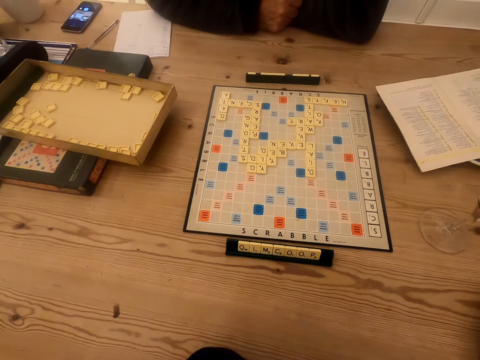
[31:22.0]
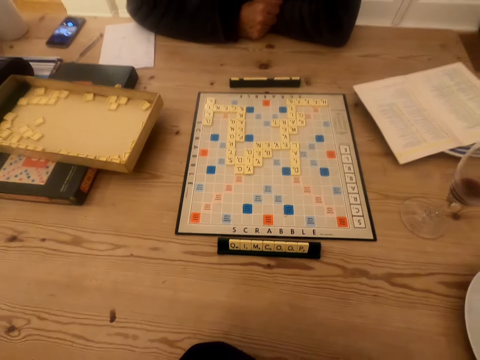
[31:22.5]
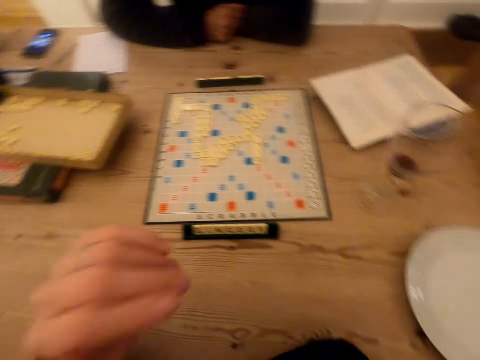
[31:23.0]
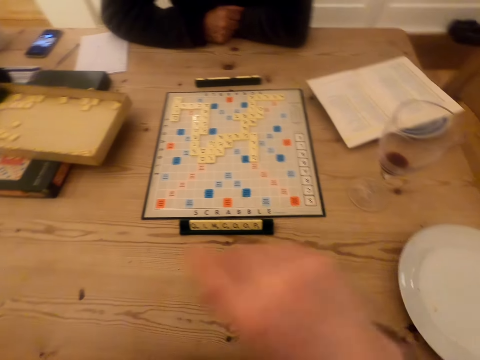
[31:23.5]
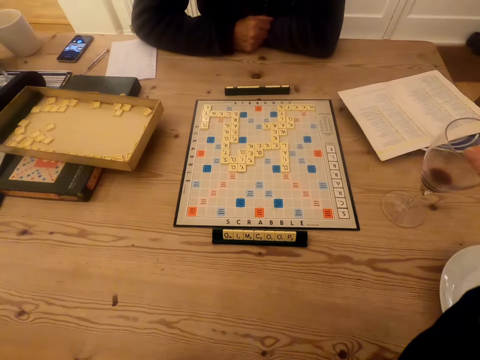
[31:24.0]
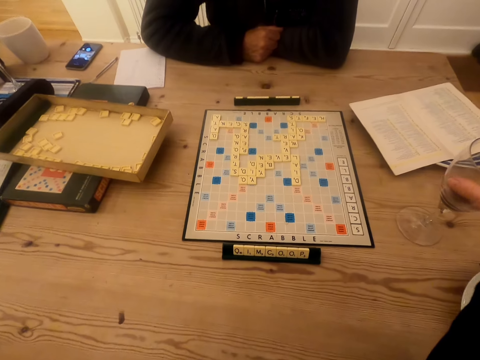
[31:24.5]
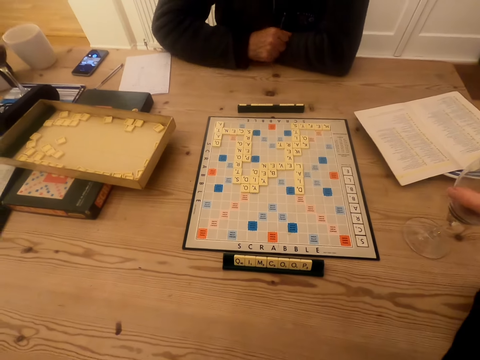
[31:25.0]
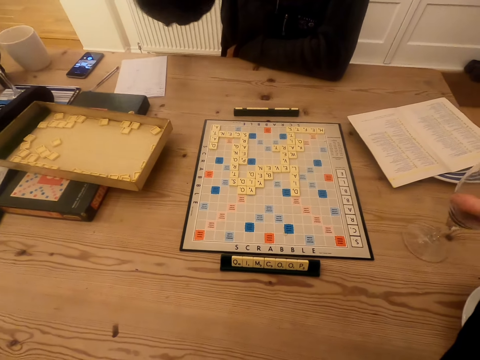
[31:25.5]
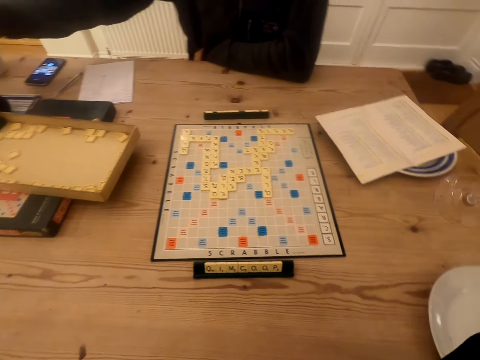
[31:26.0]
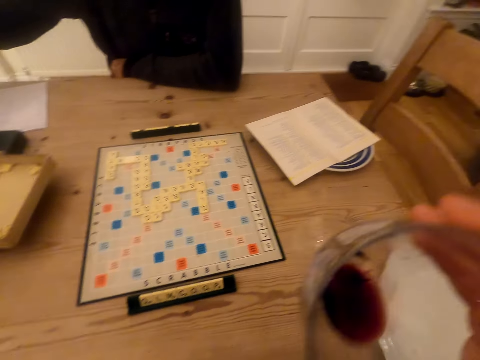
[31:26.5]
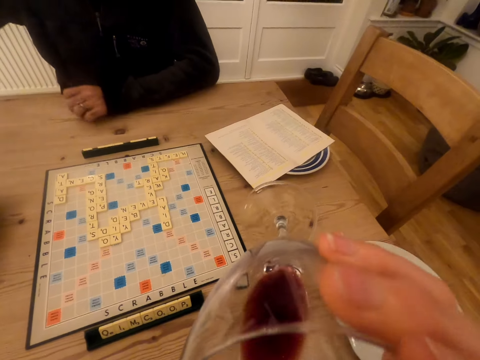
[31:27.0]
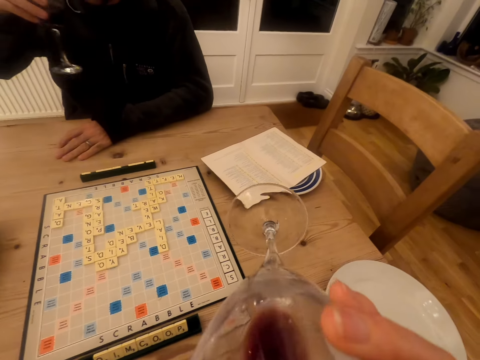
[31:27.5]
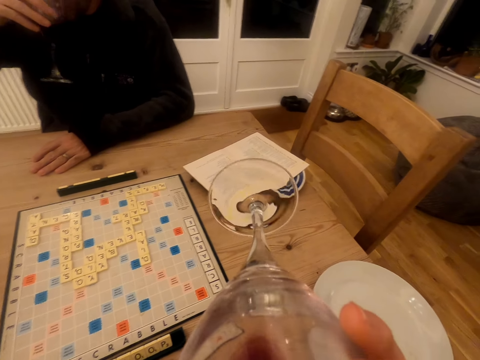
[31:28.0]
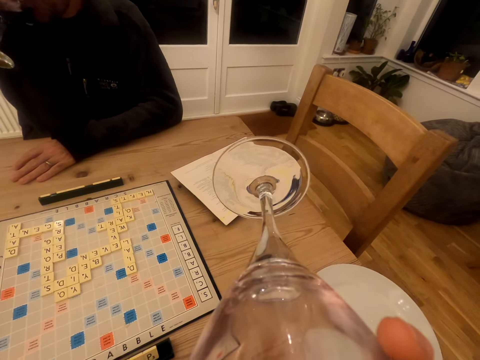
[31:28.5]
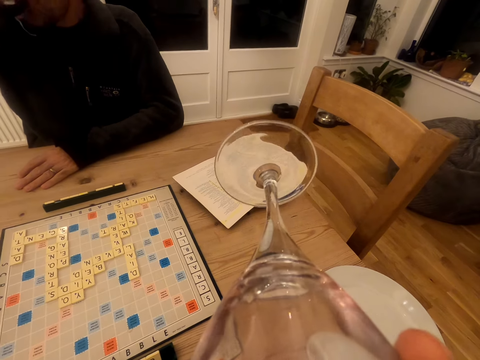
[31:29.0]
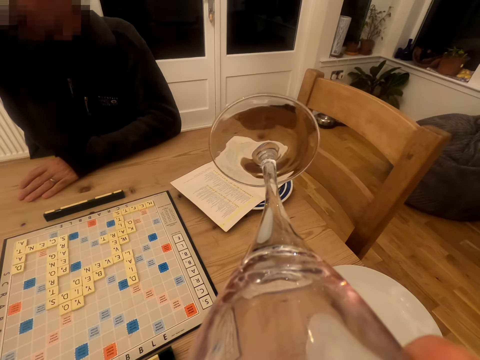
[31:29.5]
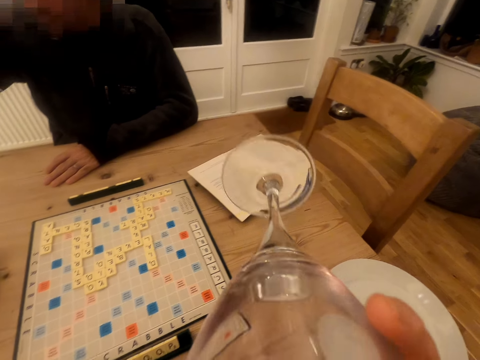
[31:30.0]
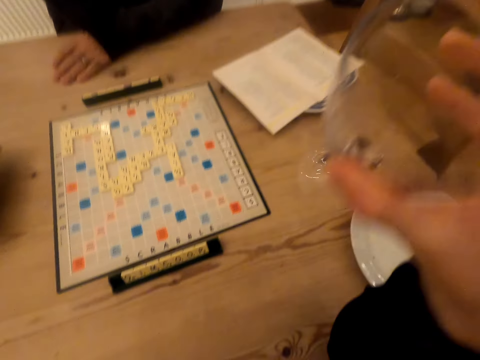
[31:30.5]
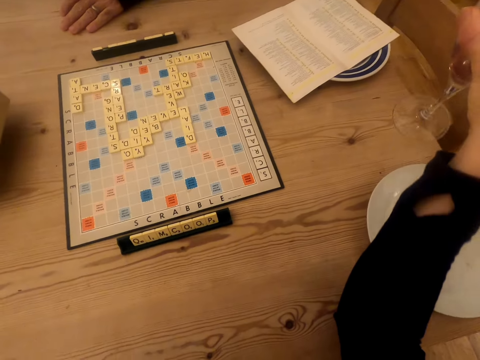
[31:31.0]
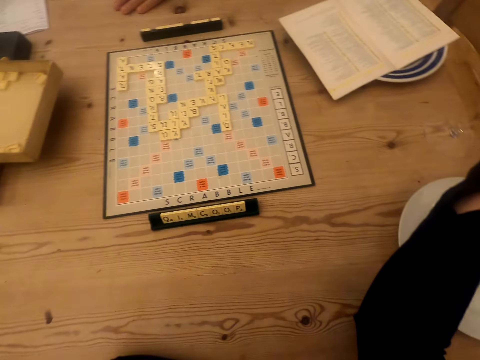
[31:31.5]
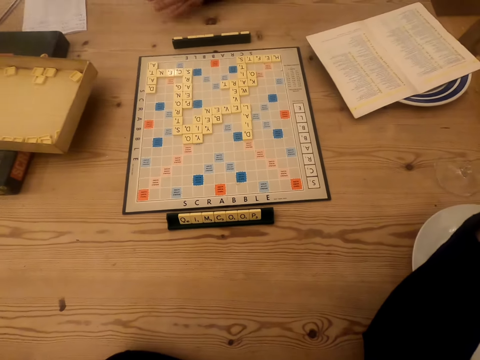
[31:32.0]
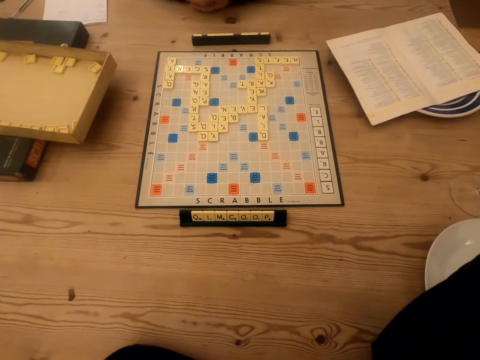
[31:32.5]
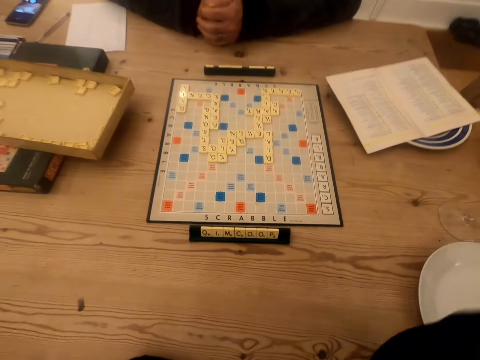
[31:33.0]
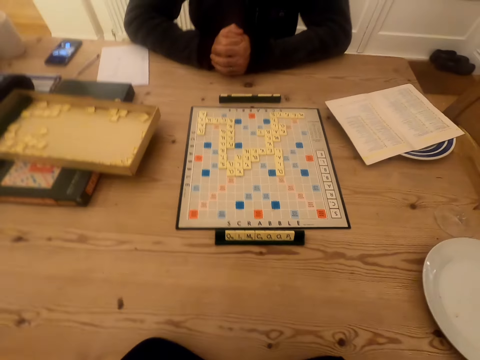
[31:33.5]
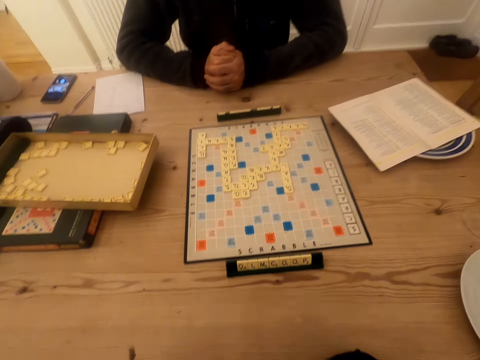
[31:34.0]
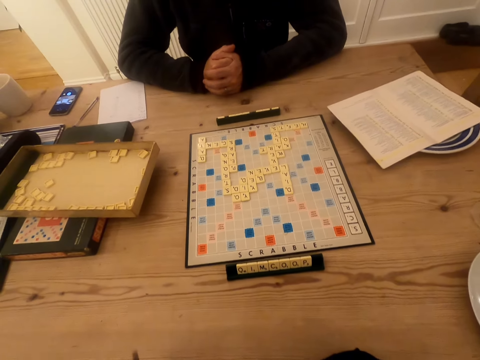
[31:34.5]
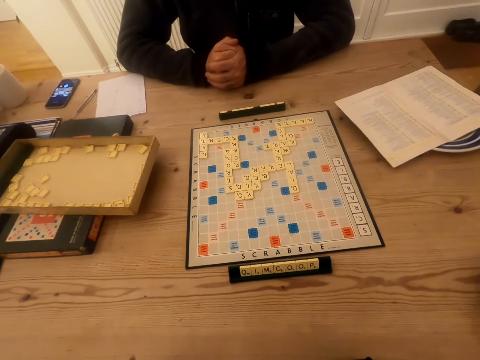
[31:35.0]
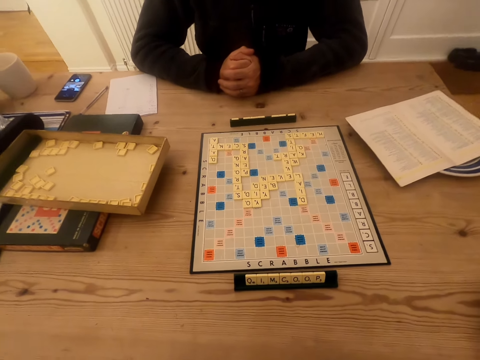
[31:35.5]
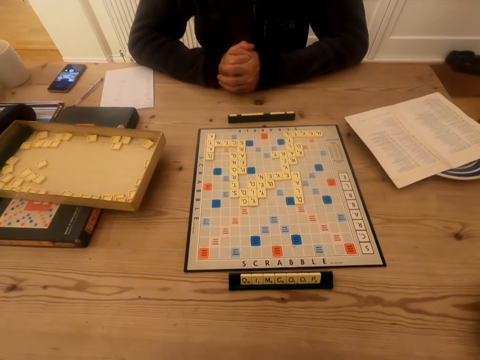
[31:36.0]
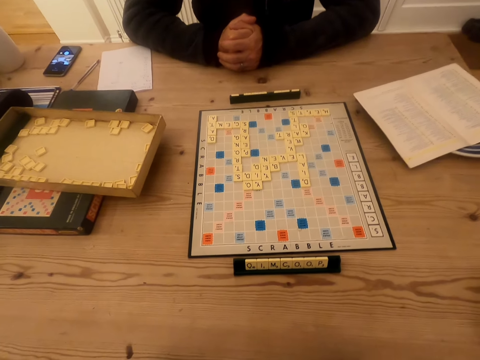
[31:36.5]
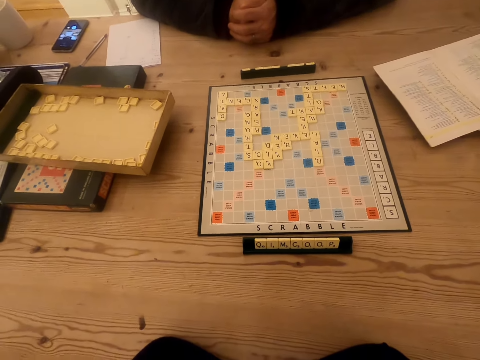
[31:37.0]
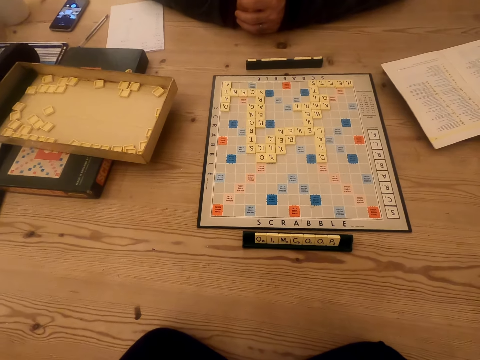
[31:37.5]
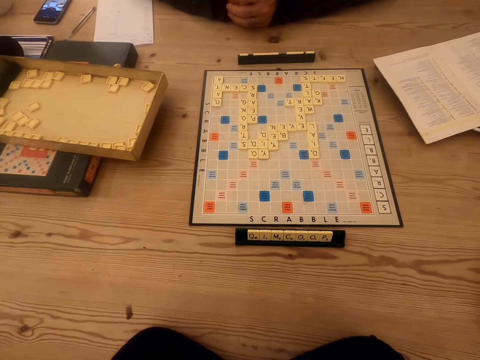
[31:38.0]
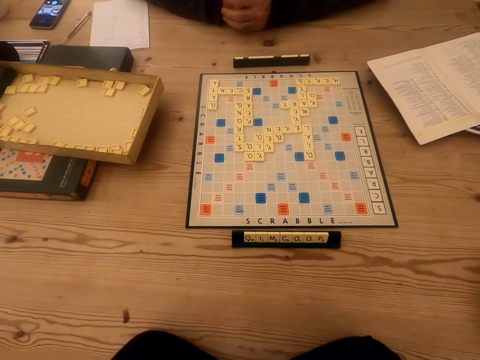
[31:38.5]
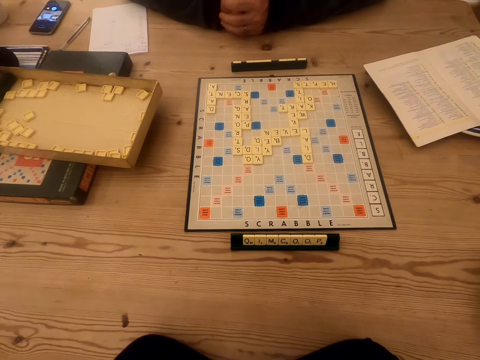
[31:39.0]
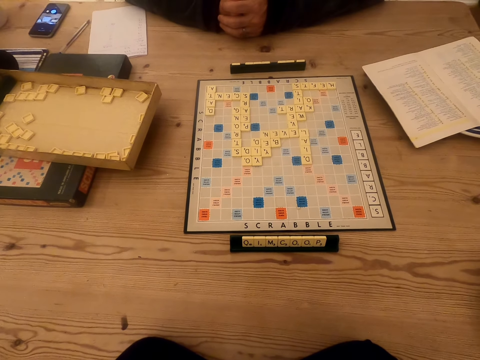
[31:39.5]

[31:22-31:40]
The camera wearer raises the hand. They talk to a man. They talk to the man again. They pick the glass of wine and drink the wine. They drink the wine again. The man drinks the wine. The man talks to the camera wearer. The man talks to the camera wearer again. The camera wearer puts the glass of wine on the table. They look at the scrabble board and talk to the man.

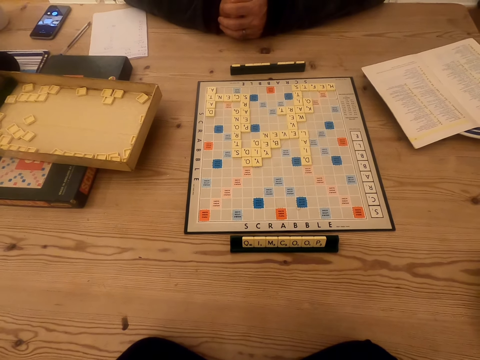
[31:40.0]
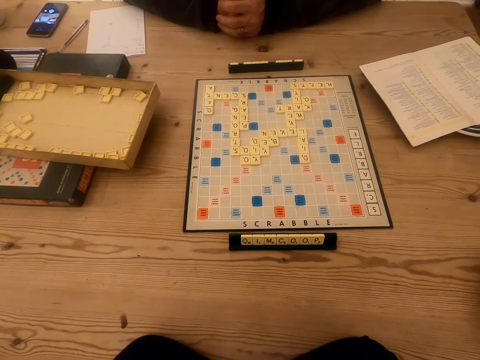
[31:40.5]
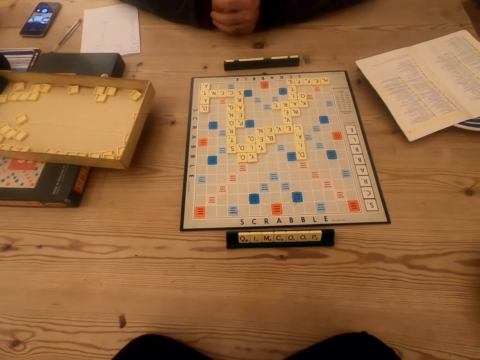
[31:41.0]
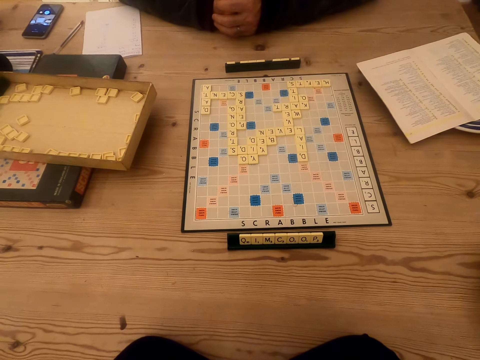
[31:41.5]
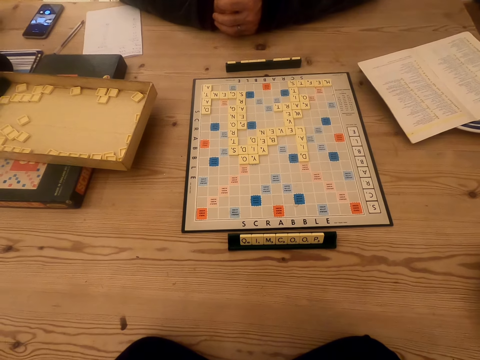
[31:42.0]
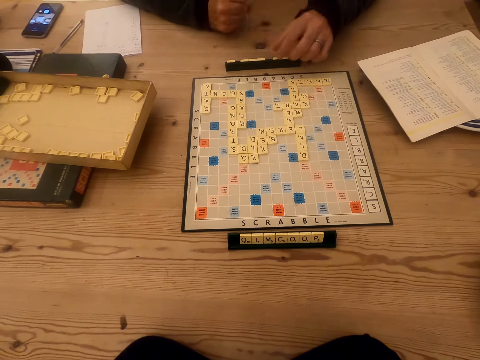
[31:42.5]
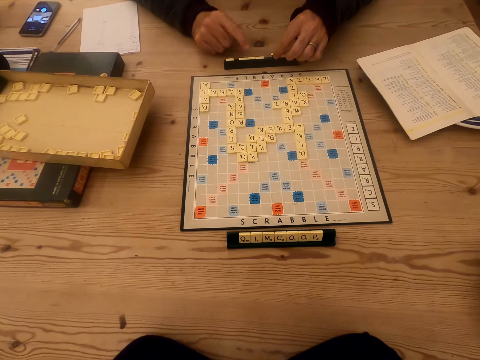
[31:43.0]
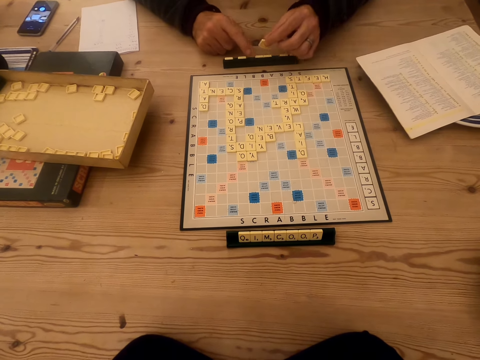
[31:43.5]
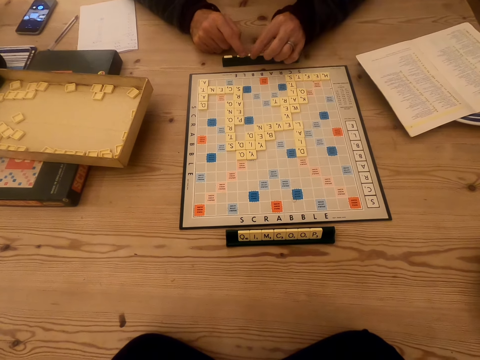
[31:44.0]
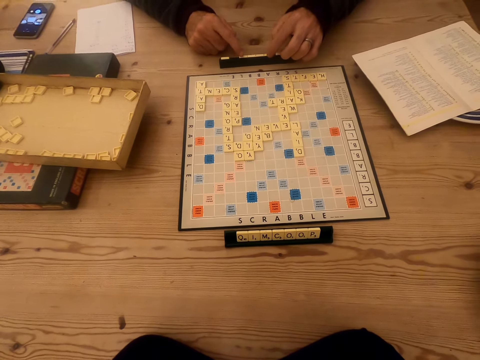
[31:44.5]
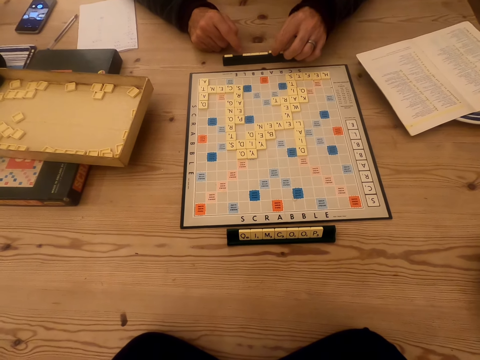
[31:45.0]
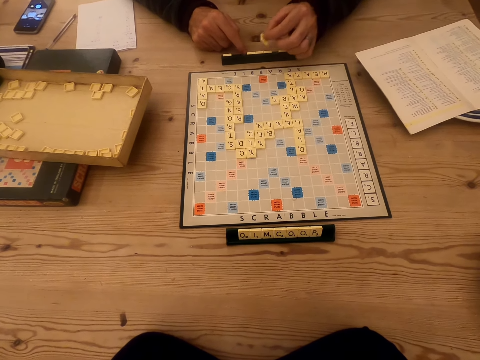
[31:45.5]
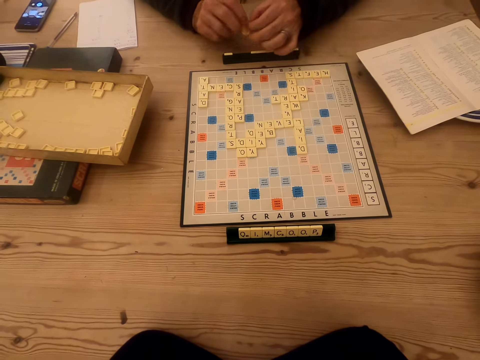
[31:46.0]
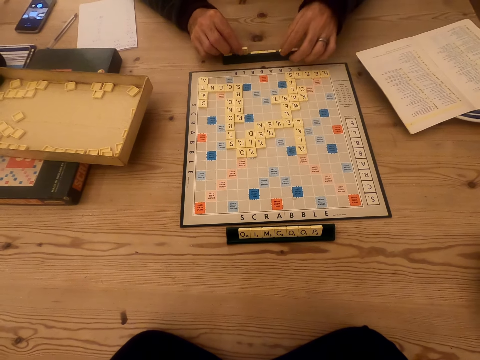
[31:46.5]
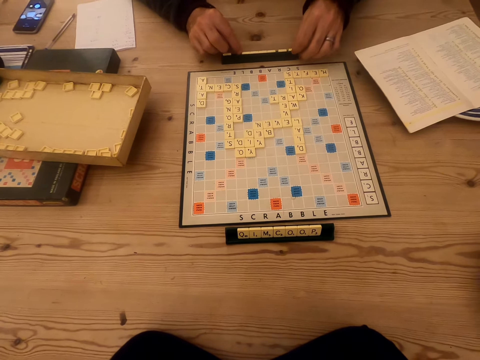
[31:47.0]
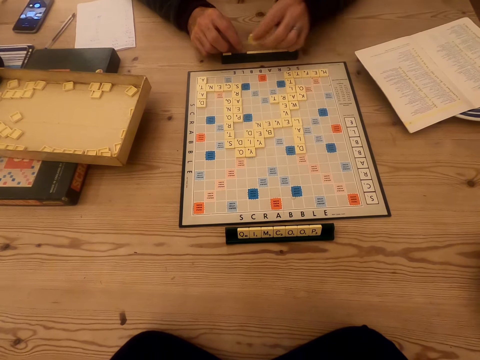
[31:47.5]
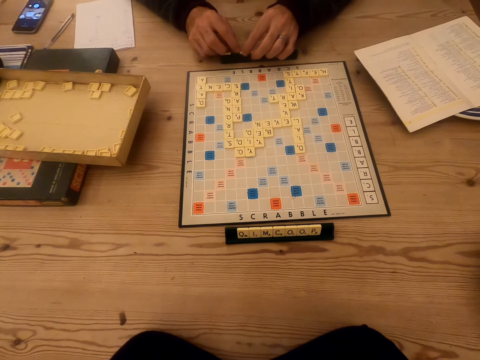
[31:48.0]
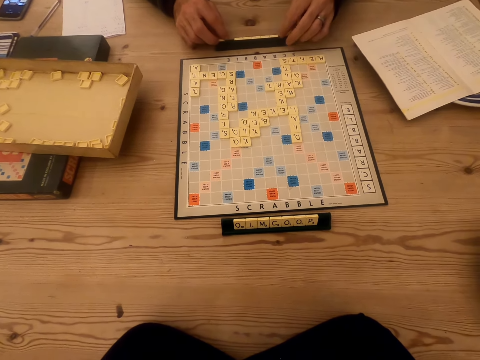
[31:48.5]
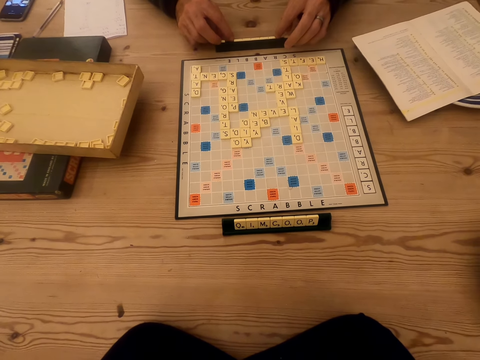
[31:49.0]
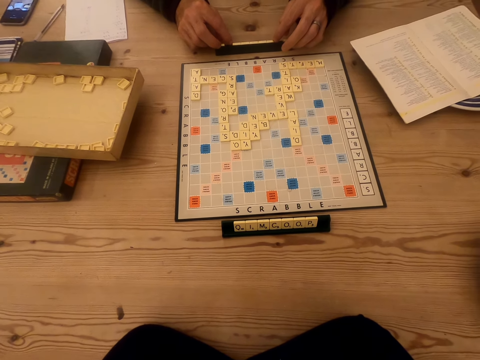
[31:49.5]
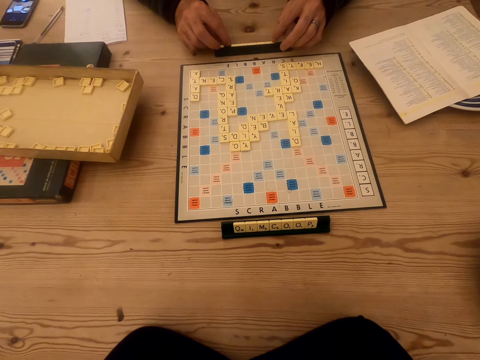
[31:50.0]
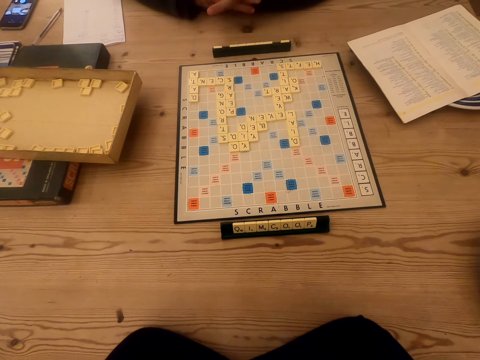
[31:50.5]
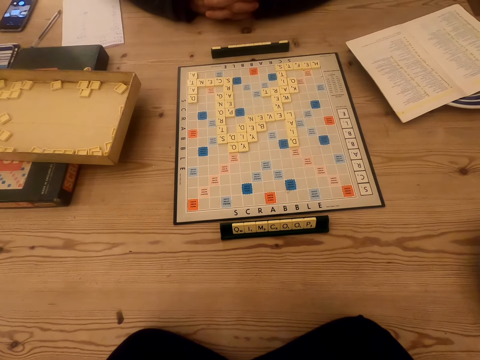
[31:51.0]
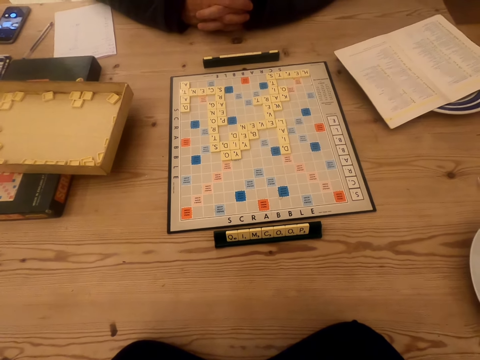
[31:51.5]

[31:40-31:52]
A man plays the scrabble game. The man arranges the tiles on the chalkboard tile place card holders. The camera wearer looks at the scrabble board.
